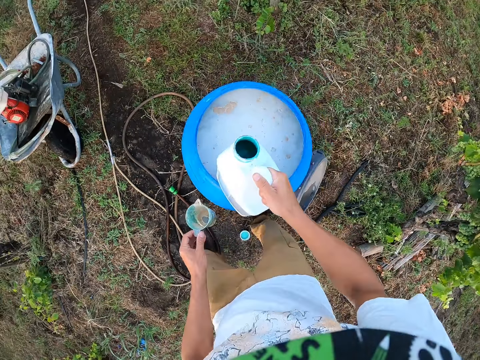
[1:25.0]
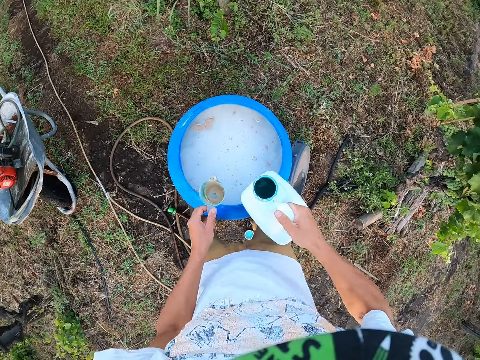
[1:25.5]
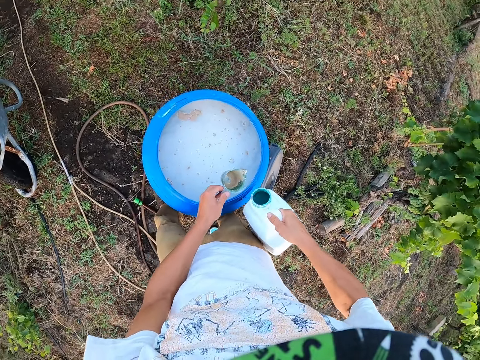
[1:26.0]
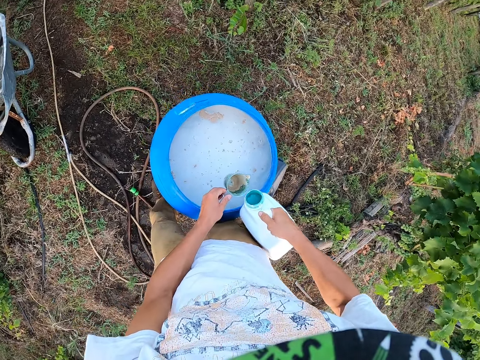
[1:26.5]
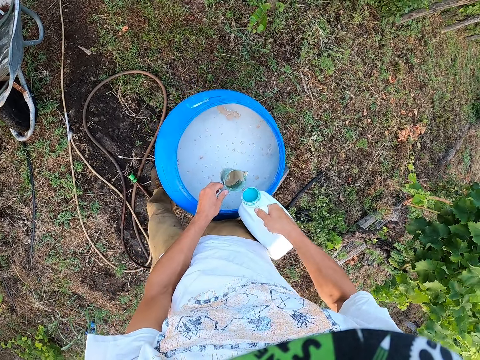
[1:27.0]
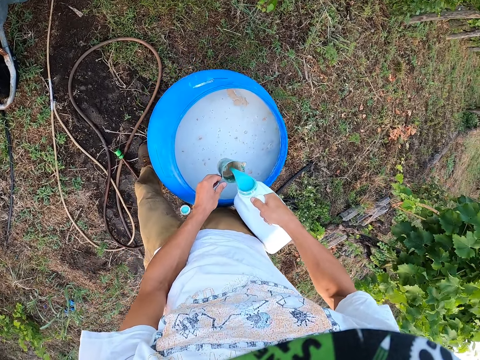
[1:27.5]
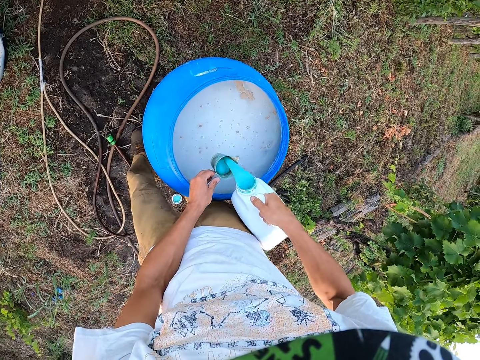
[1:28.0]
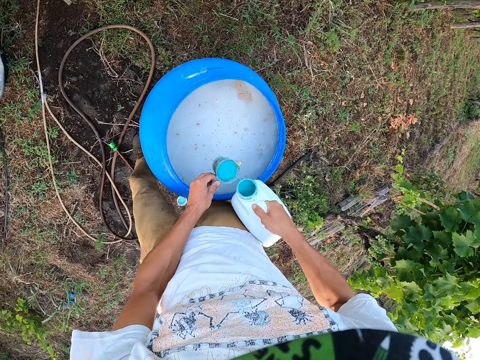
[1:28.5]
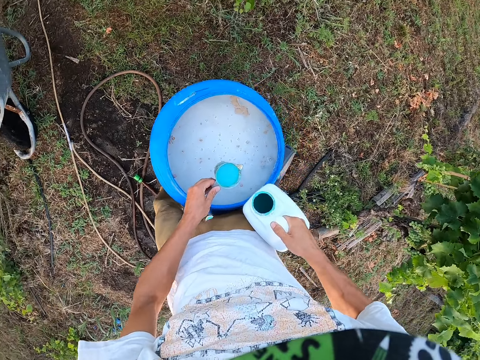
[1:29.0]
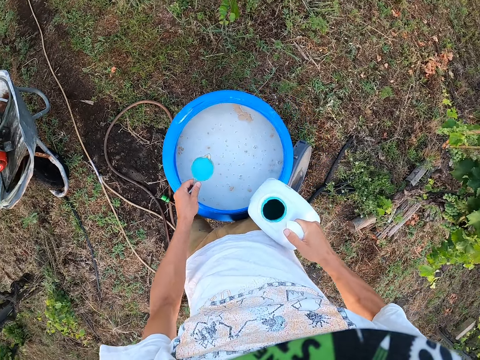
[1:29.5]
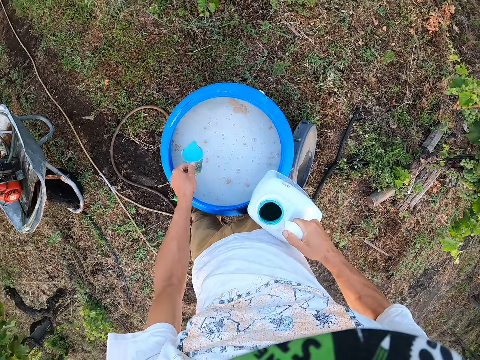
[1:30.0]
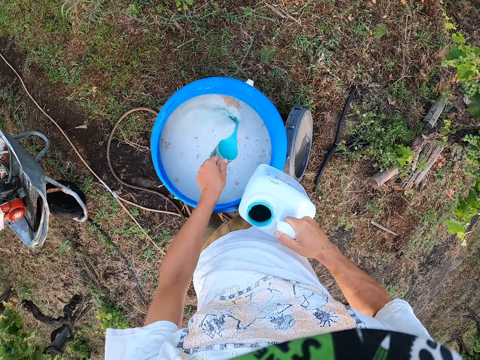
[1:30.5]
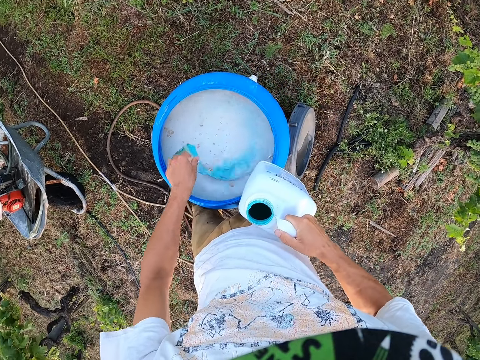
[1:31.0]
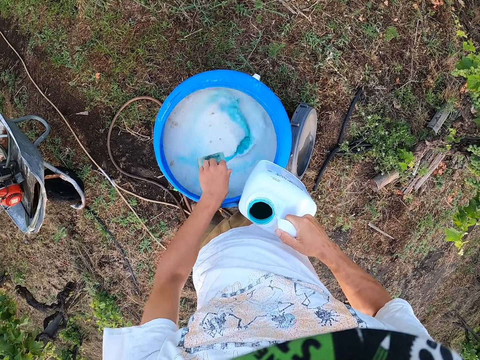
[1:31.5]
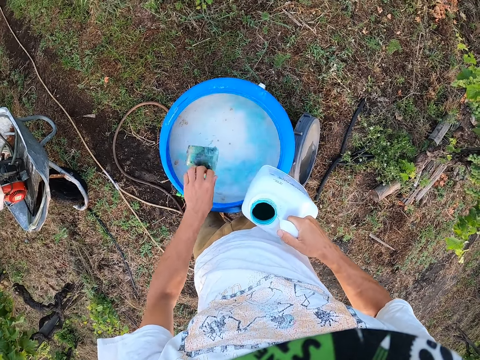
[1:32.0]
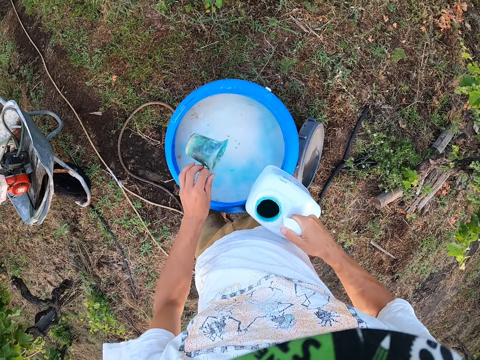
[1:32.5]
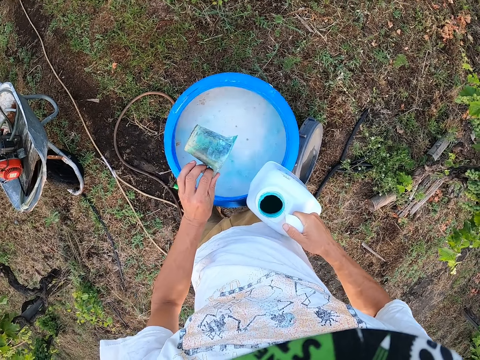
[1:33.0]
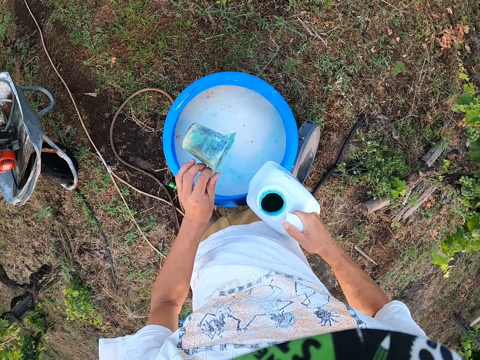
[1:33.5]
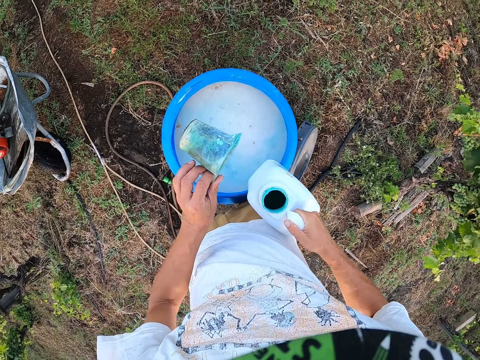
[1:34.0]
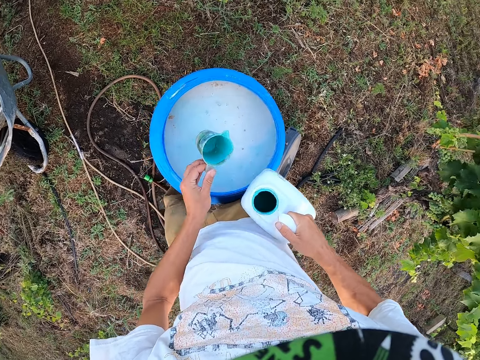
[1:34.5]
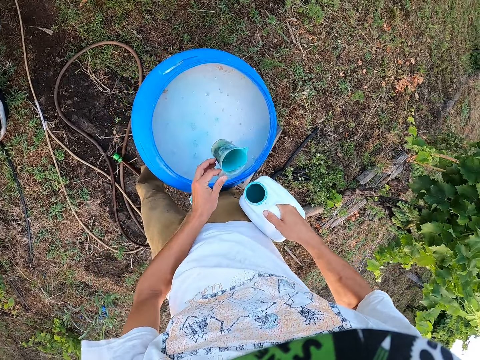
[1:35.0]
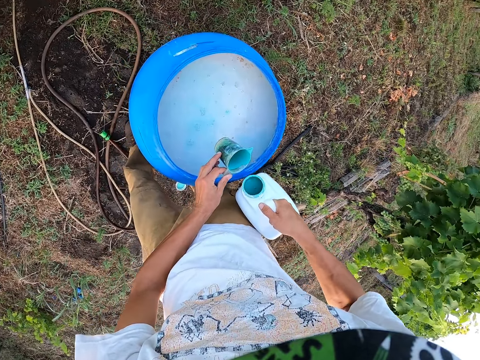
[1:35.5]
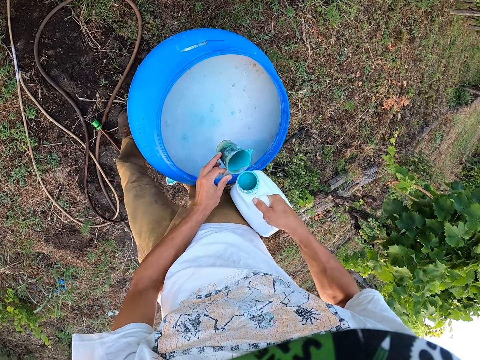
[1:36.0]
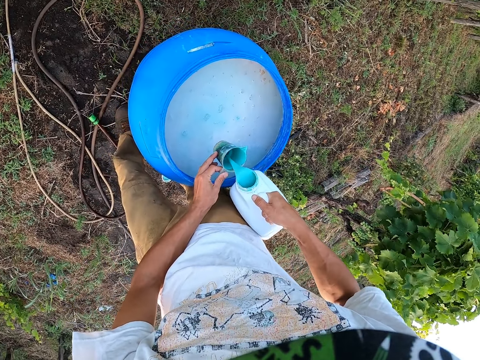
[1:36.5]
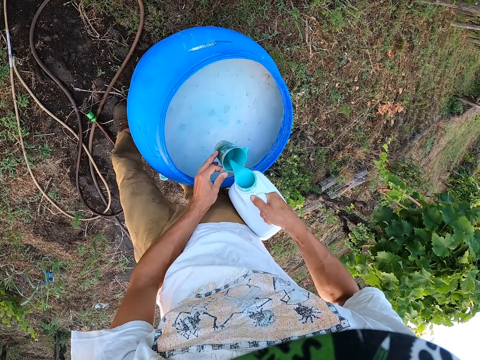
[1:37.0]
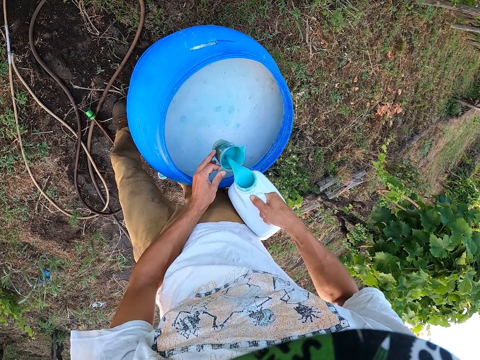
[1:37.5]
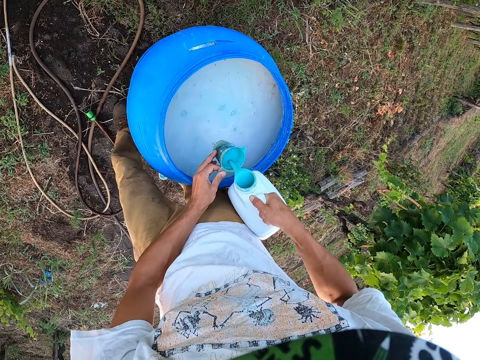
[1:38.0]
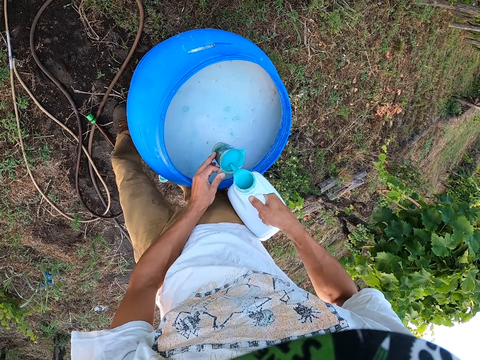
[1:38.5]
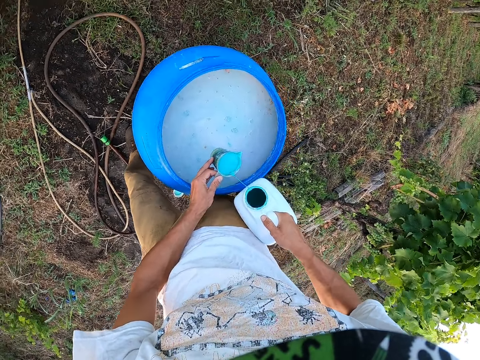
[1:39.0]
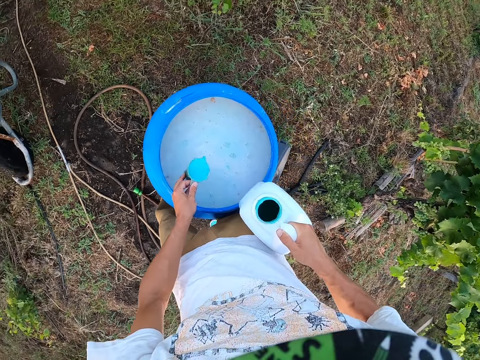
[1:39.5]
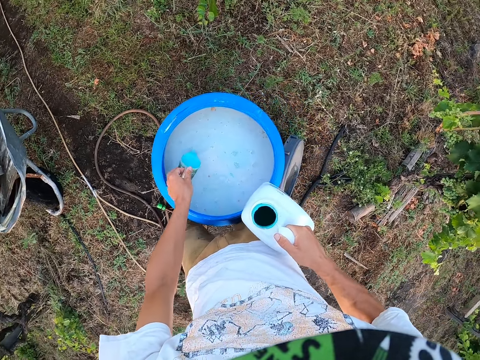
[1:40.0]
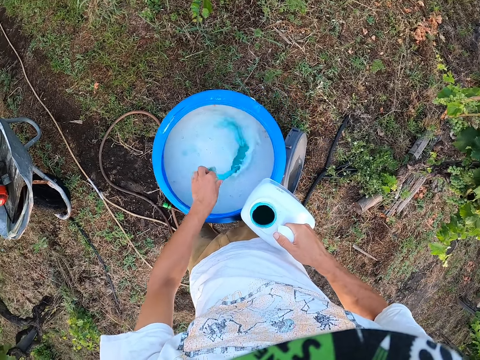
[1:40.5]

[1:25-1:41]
The camera wearer pours blue liquid from the white keg into the cup. They pour the blue liquid from the cup into the drum of water. They pour the blue liquid from the white keg into the cup. They pour the blue liquid from the cup into the drum of water.

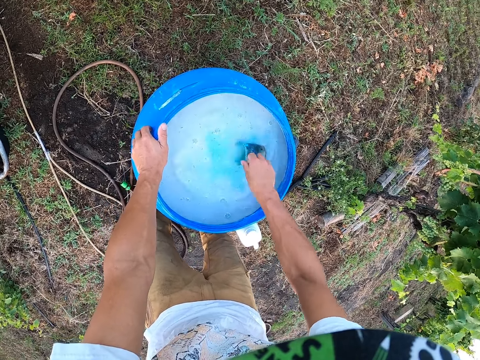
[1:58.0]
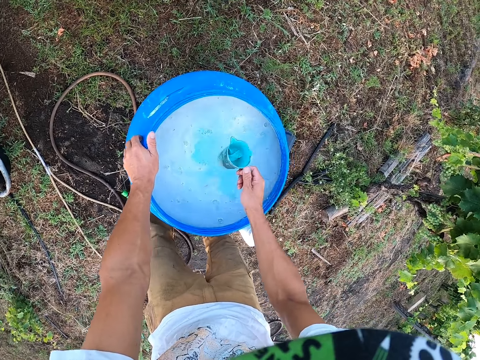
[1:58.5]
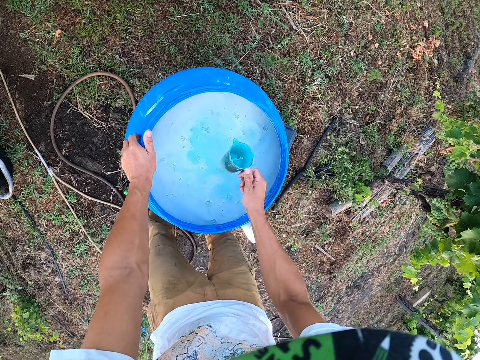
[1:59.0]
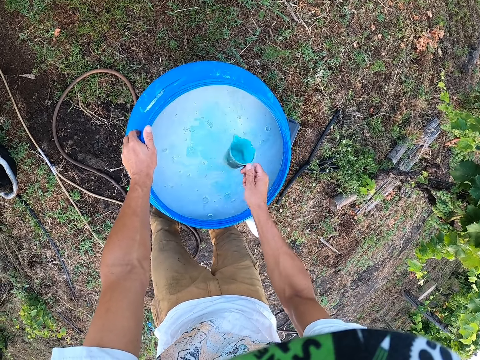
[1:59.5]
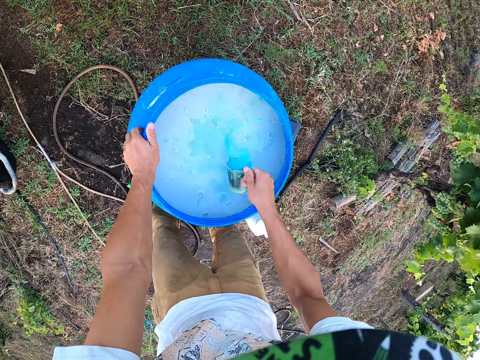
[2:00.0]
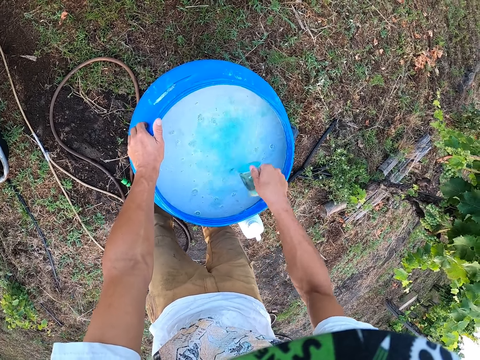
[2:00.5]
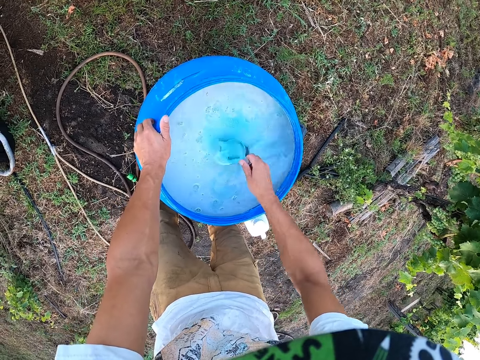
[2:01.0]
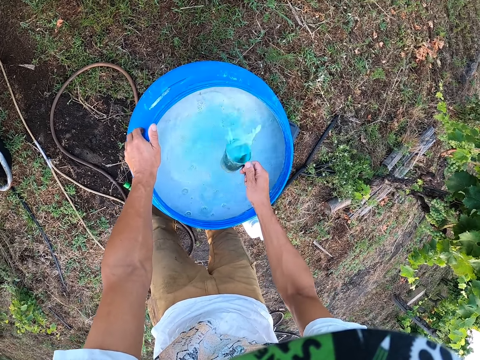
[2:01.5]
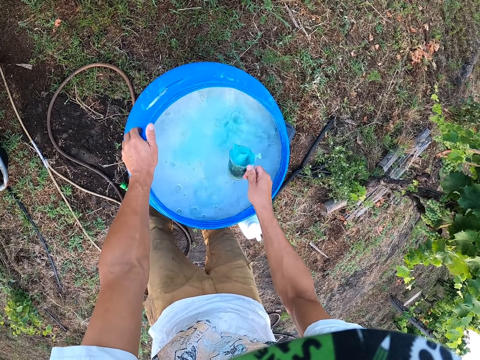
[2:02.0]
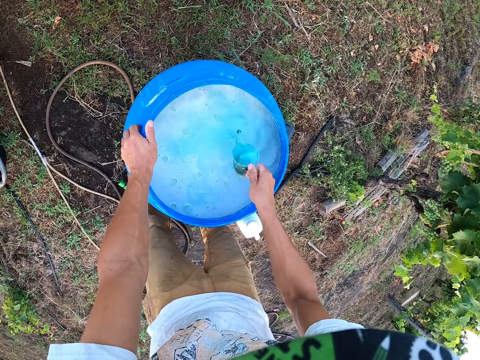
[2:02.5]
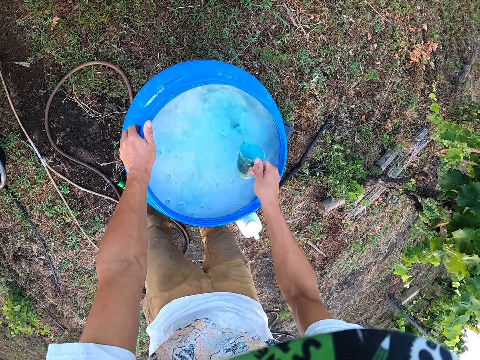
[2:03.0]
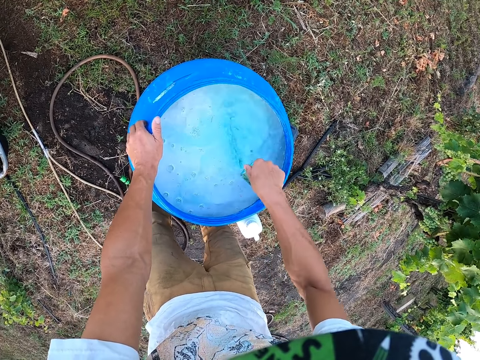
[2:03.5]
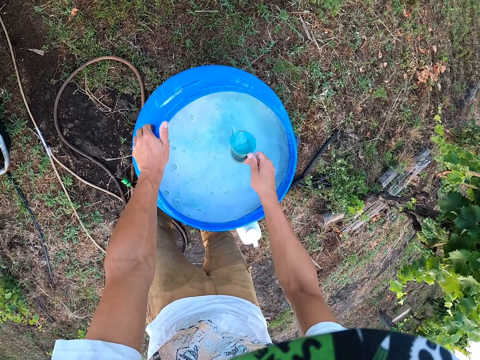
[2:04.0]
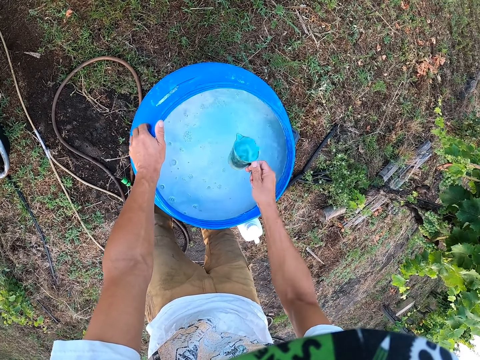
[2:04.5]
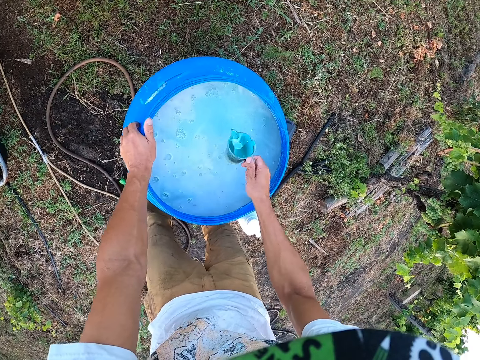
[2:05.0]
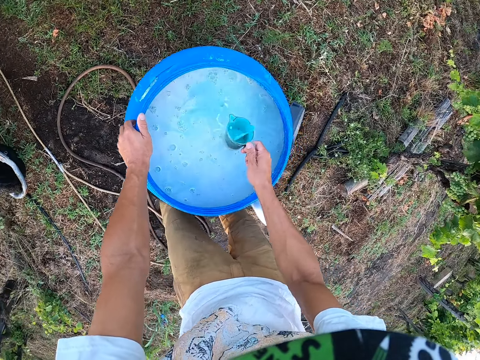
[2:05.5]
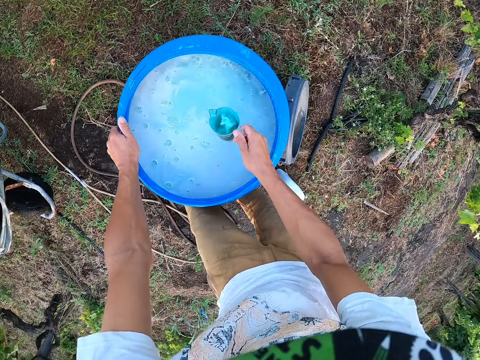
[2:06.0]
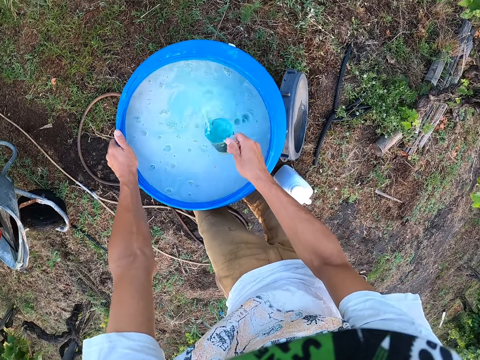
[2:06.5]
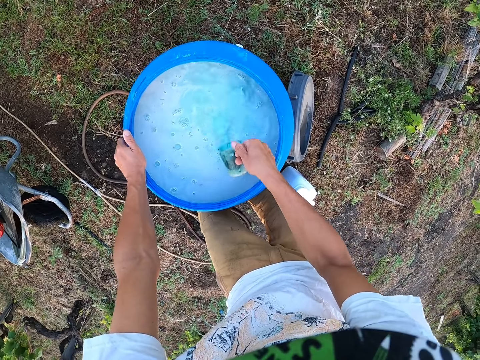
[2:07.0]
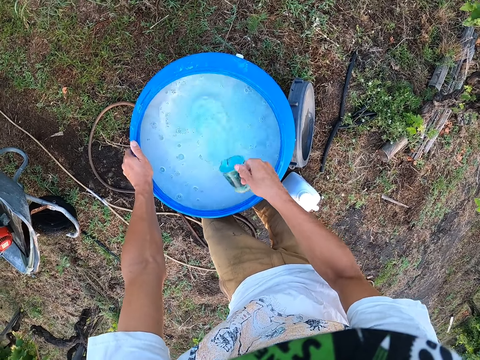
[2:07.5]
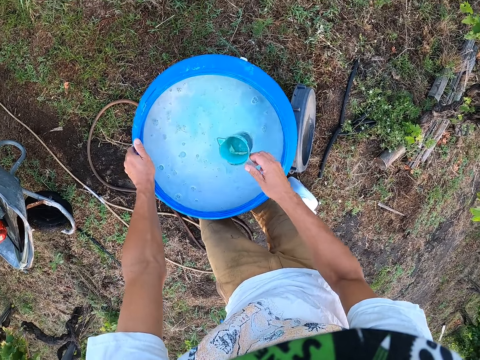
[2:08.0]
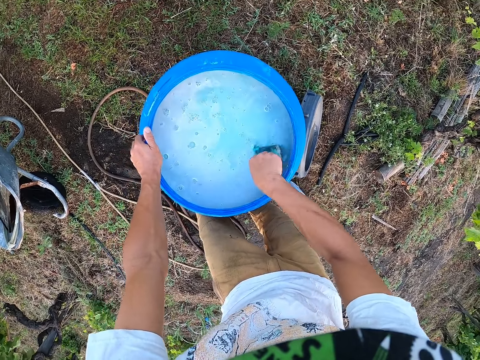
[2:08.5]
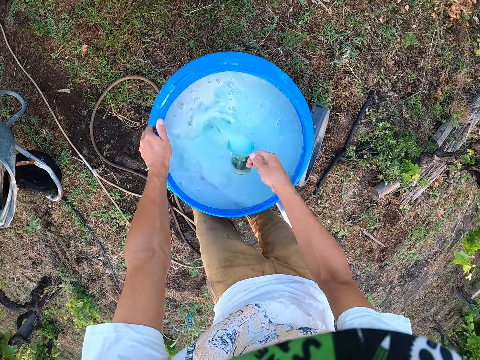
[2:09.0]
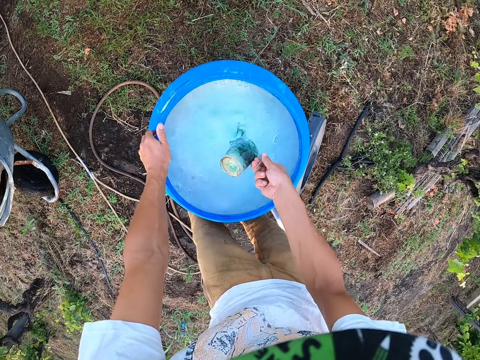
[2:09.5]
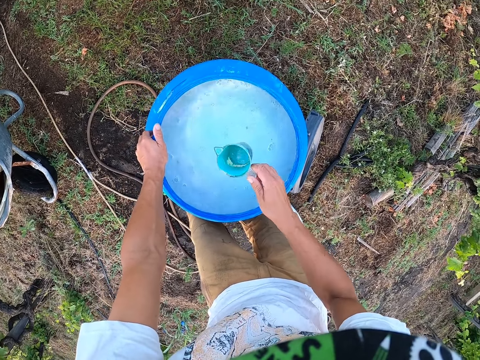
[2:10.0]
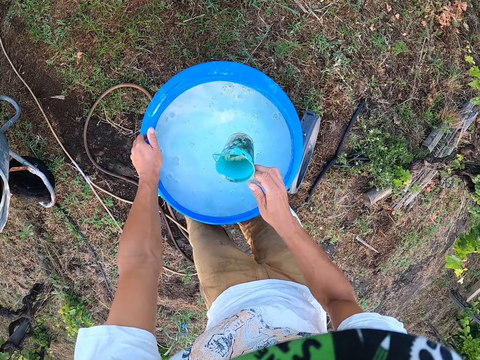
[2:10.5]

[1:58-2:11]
The camera wearer shakes the jug. They pour the water. They shake the jug. They pour the water. They shake the jug. They shake the jug again.
